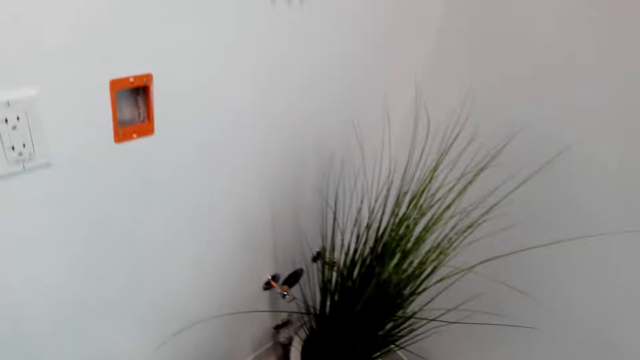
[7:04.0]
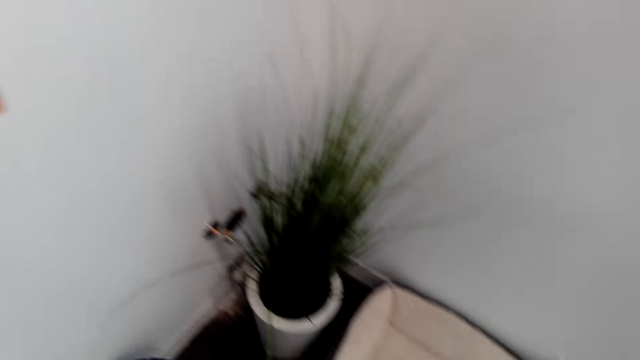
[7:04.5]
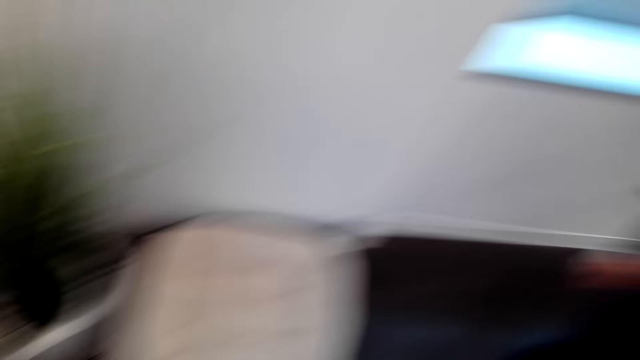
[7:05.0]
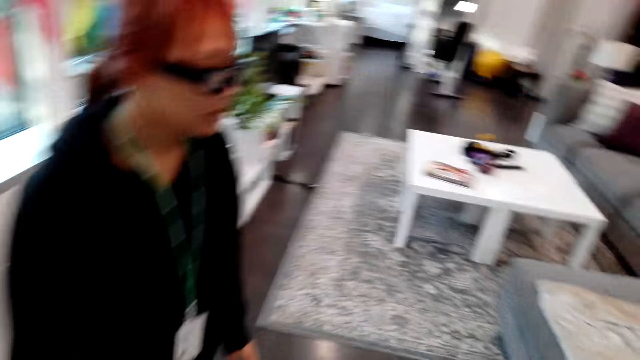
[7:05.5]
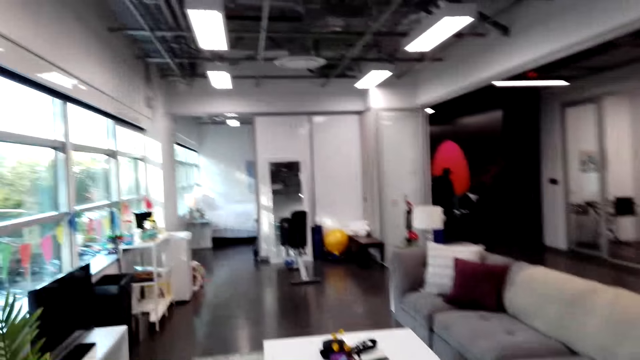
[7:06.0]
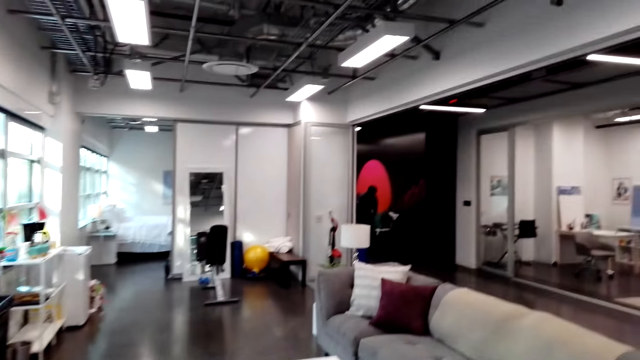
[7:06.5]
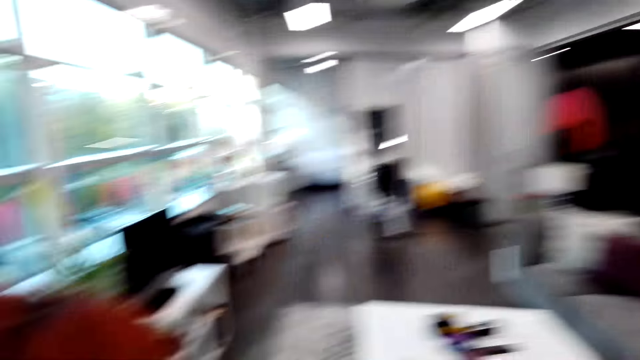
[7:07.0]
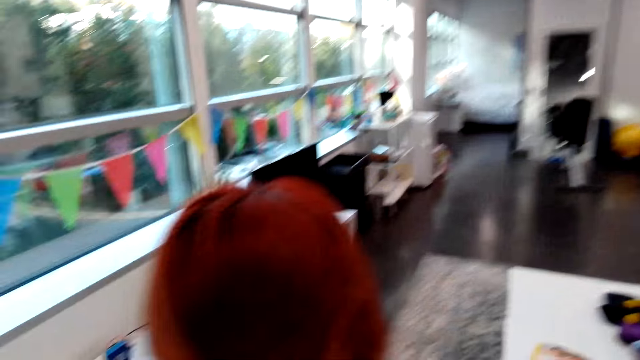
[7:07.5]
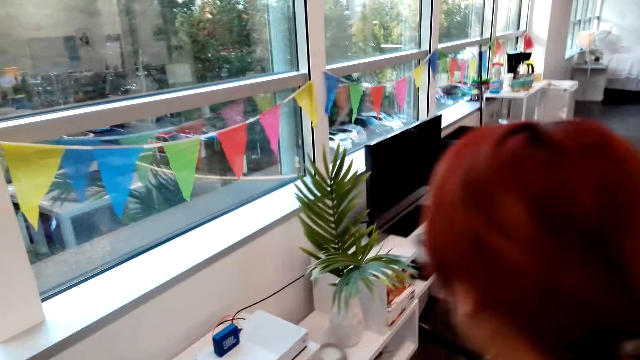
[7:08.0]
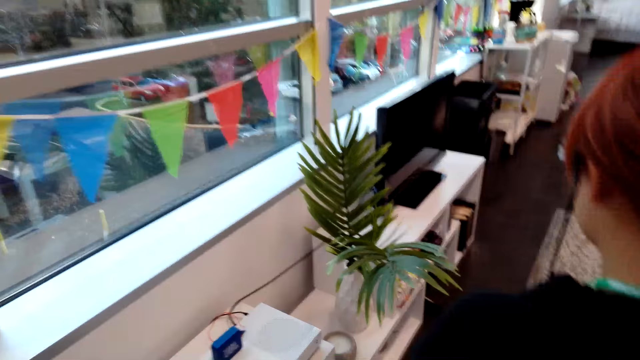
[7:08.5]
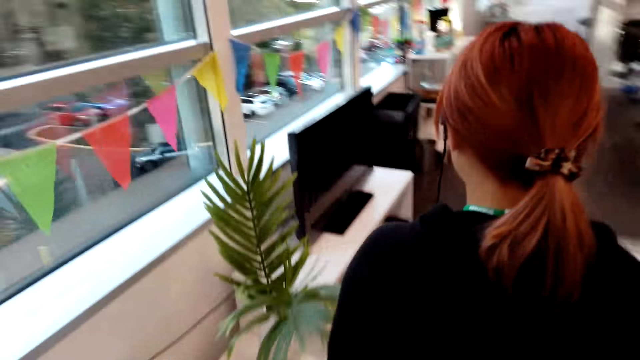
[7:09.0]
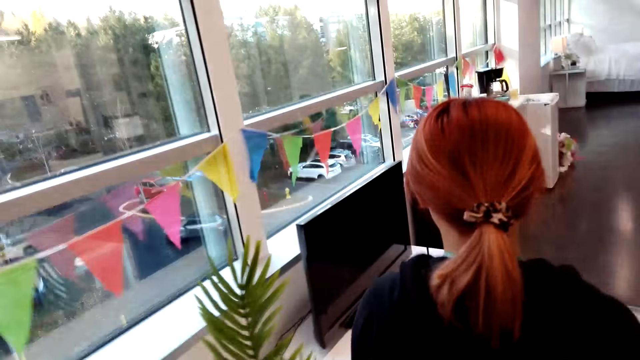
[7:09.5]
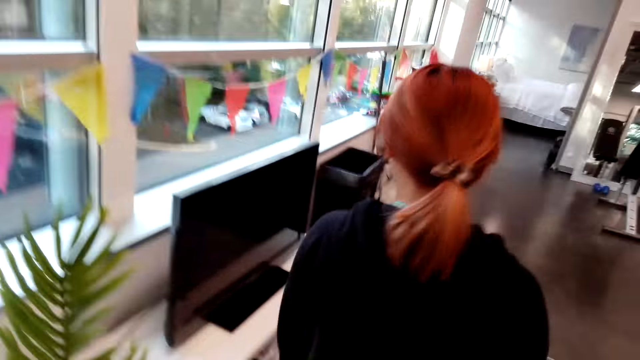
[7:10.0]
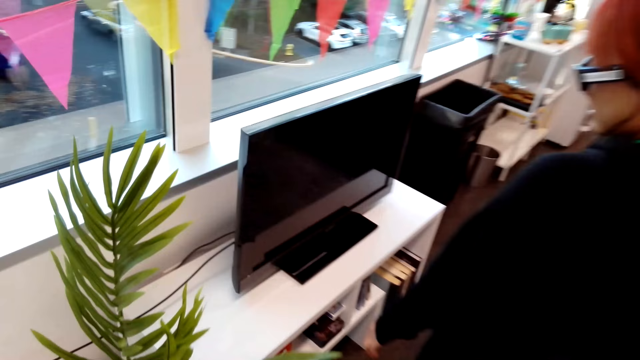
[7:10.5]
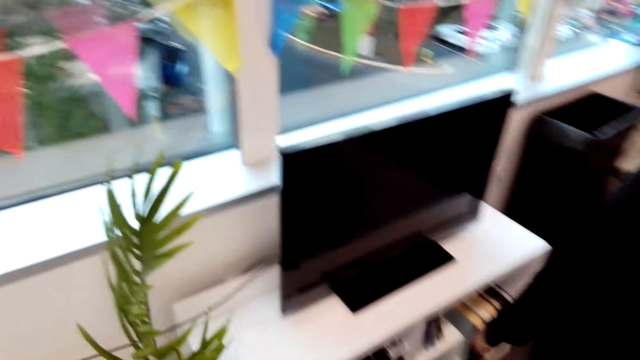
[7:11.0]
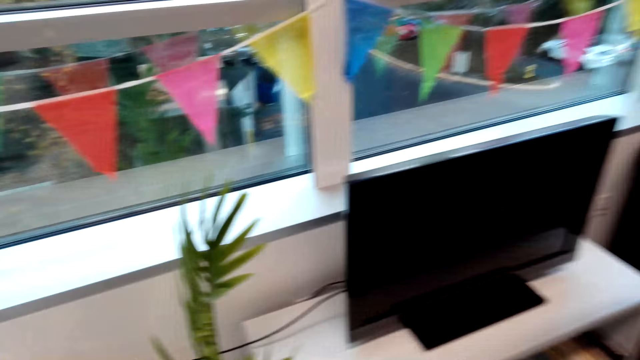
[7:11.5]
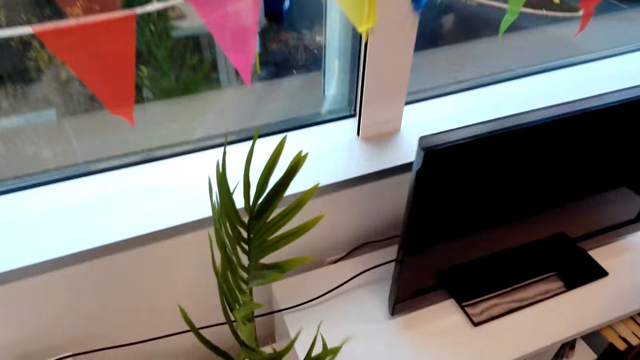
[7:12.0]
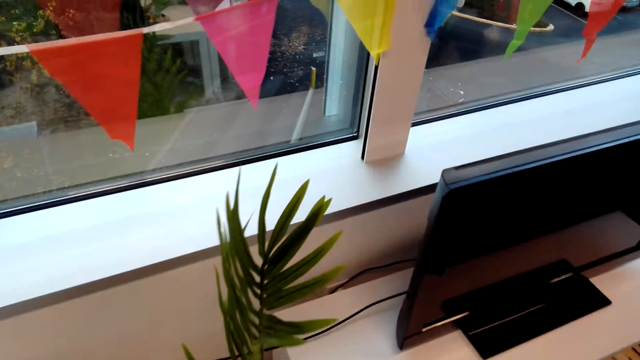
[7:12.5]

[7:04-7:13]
The camera wearer looks around. They walk around. A person walks around. The camera wearer talks to the person.

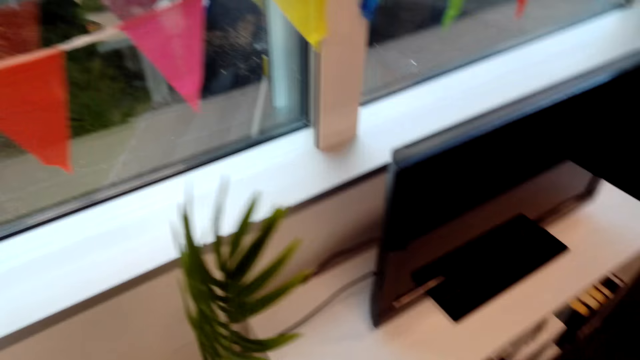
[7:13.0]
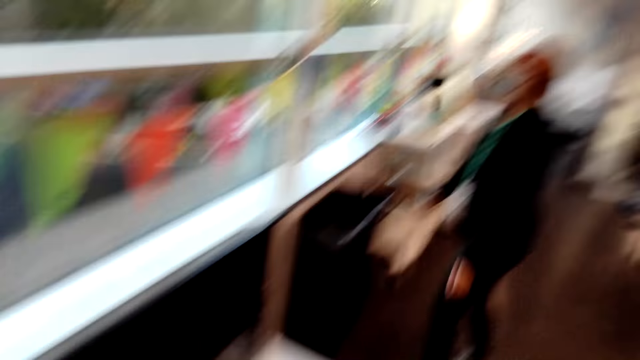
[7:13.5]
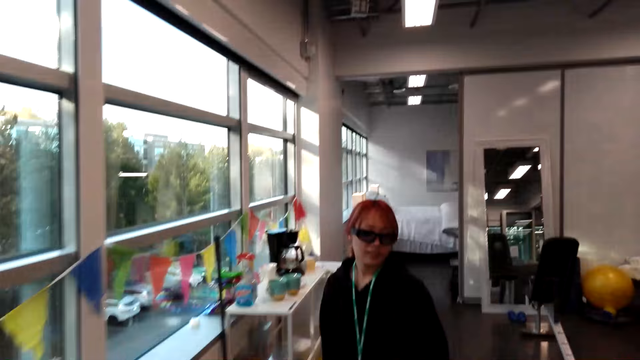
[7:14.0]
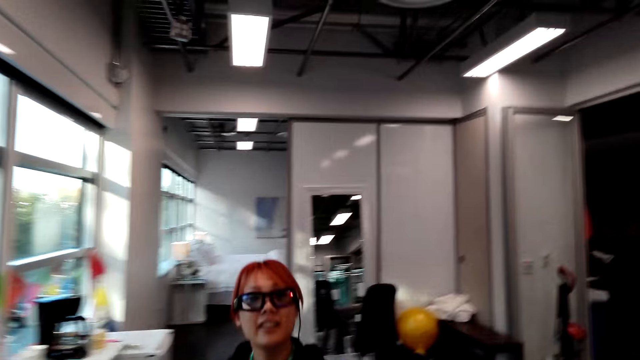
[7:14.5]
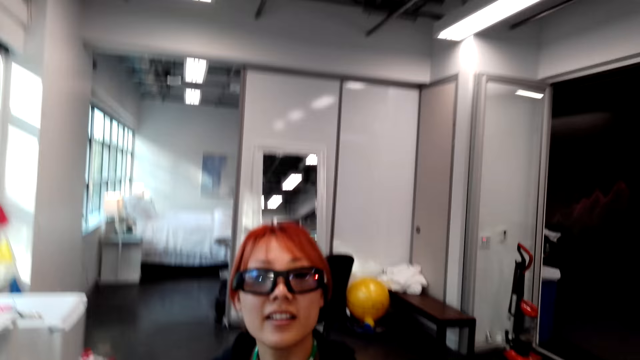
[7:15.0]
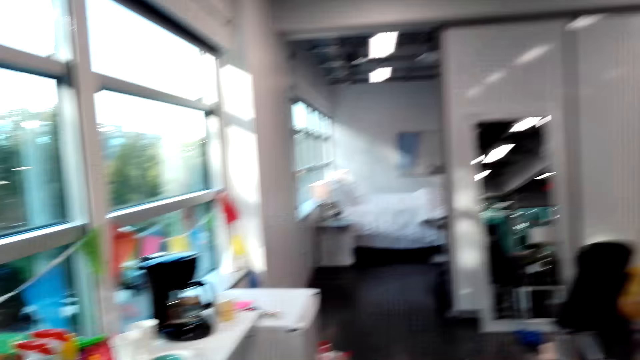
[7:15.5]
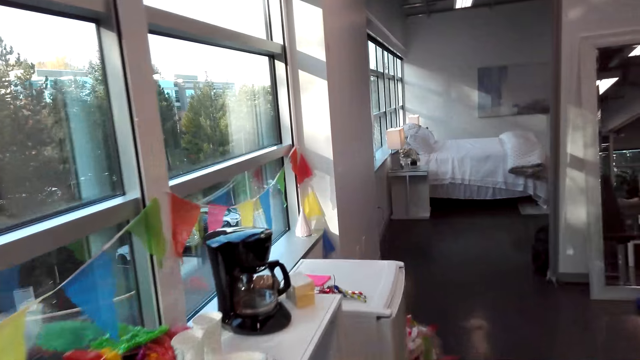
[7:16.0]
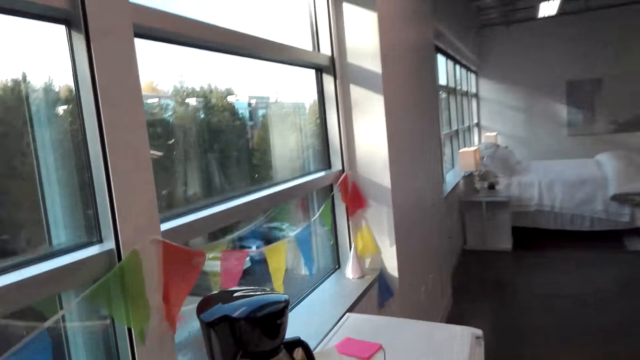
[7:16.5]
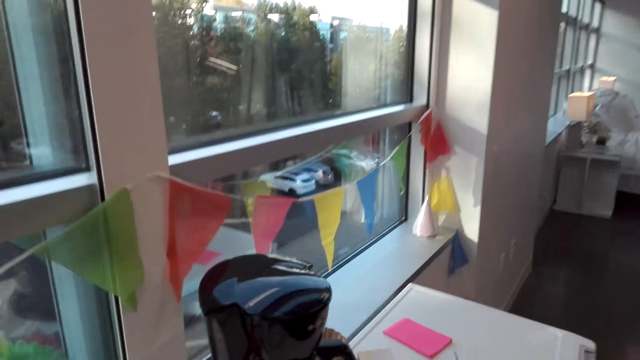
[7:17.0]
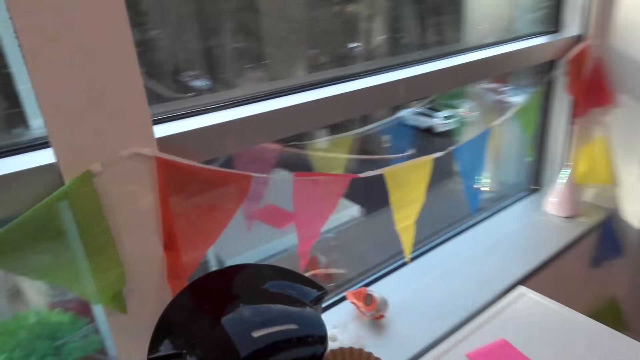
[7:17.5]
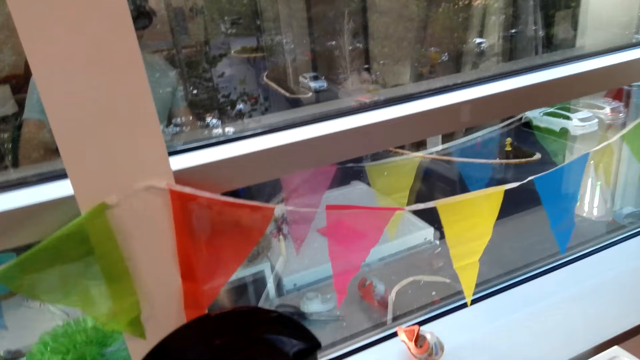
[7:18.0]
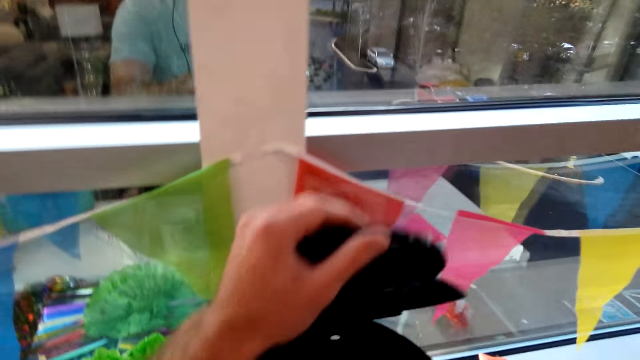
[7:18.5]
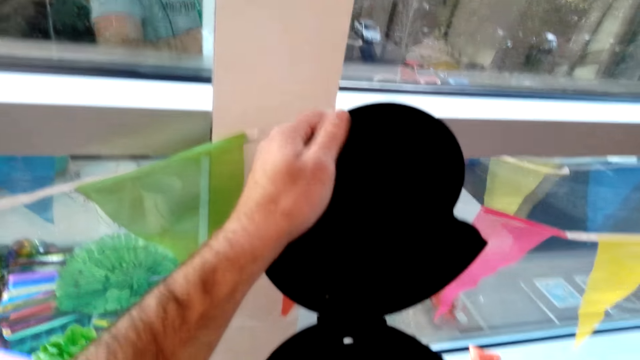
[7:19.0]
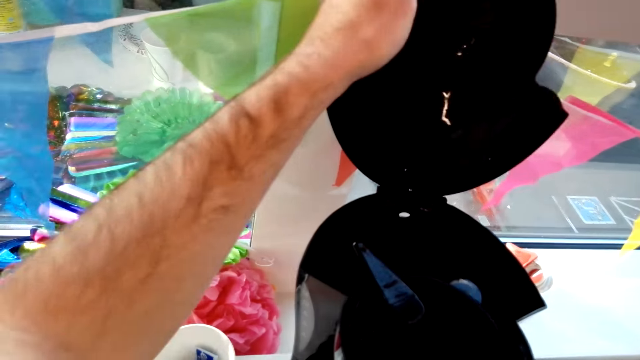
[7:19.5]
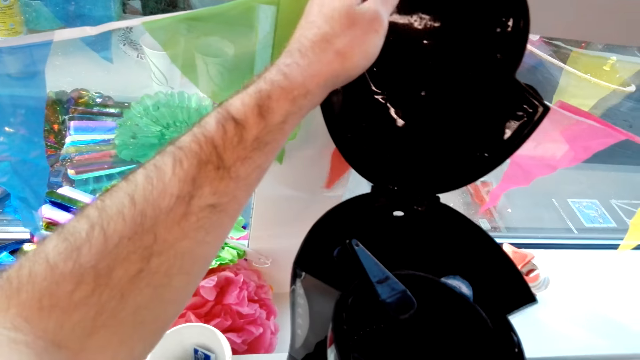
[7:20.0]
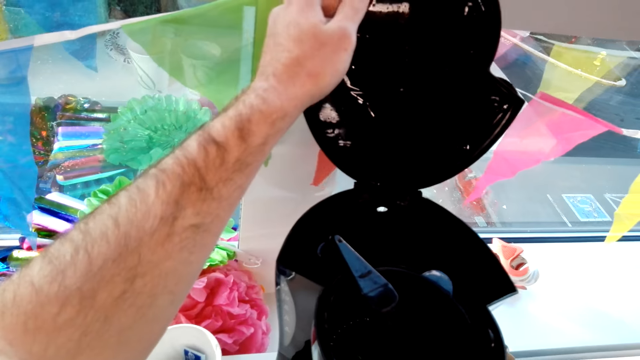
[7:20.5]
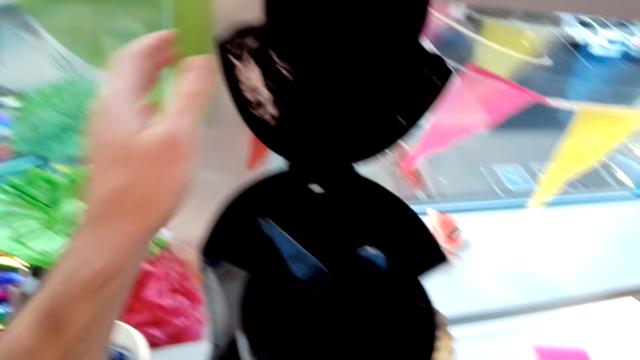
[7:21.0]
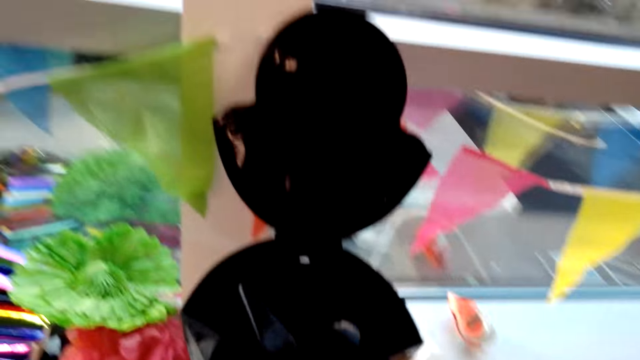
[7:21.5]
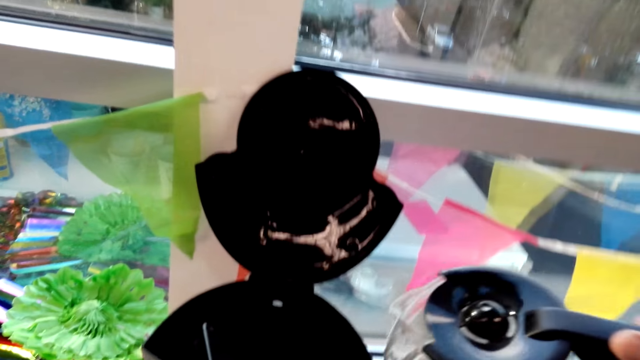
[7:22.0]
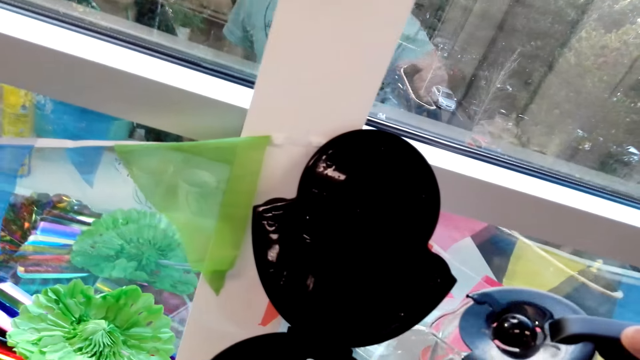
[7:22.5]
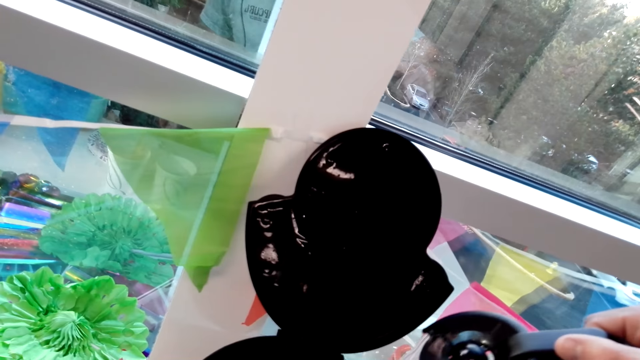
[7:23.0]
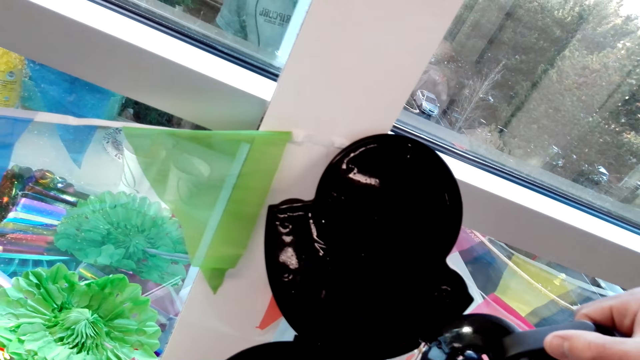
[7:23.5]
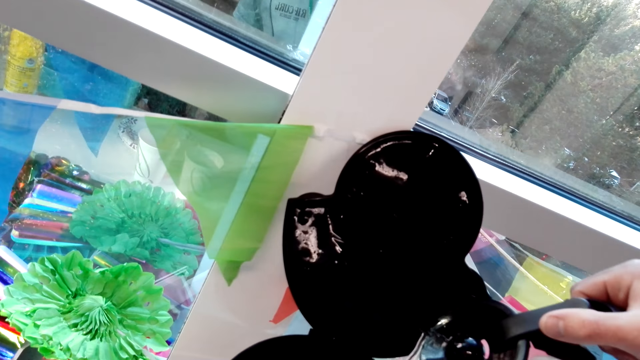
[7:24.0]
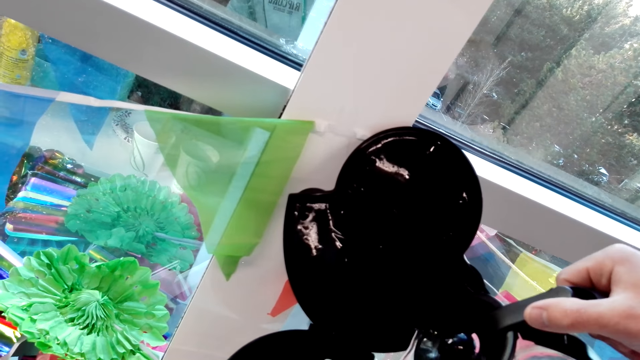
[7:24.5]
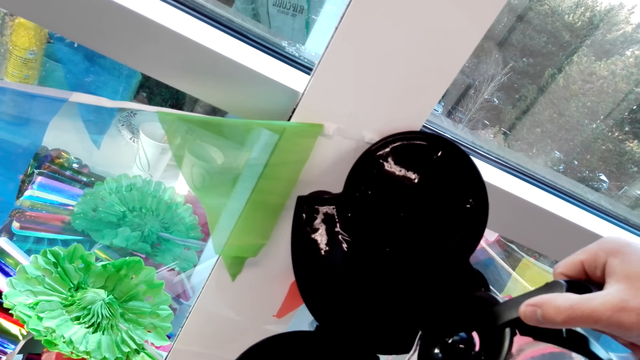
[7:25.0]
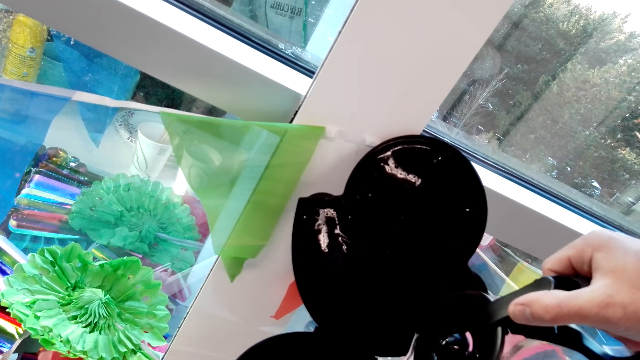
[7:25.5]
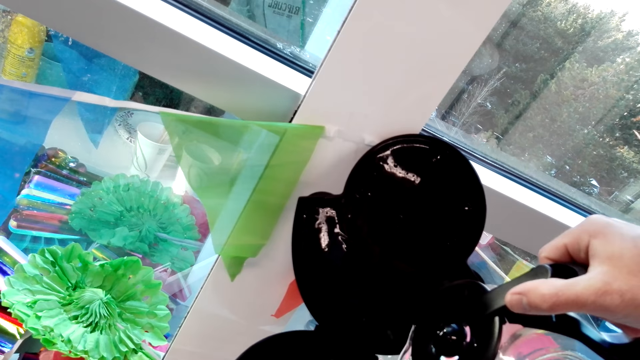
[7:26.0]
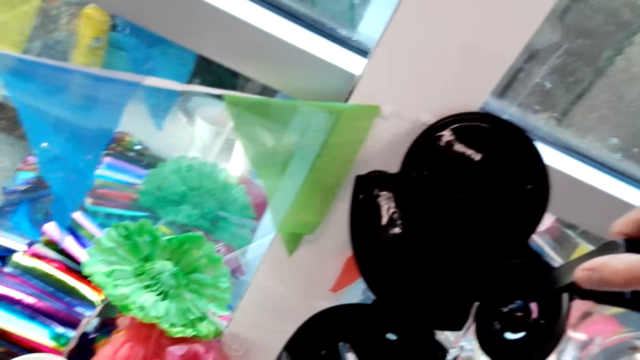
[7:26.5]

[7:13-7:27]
A person walks around. The camera wearer opens an electric water heater lid. They pour water in the electric water heater machine.
